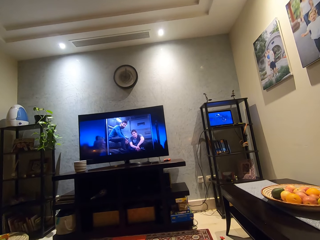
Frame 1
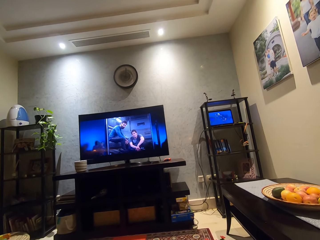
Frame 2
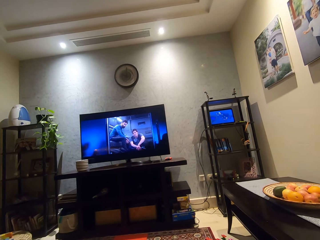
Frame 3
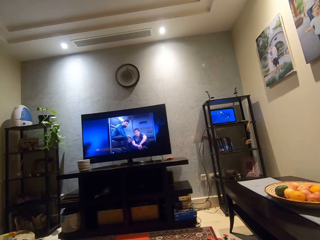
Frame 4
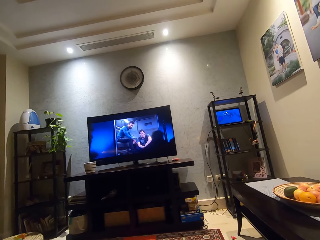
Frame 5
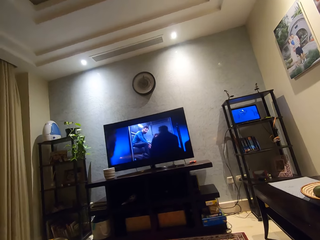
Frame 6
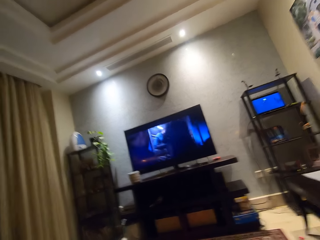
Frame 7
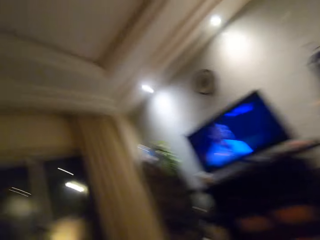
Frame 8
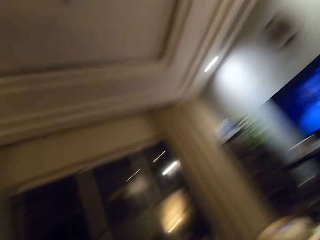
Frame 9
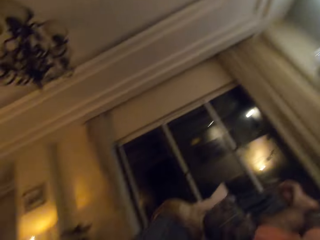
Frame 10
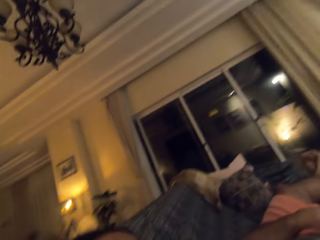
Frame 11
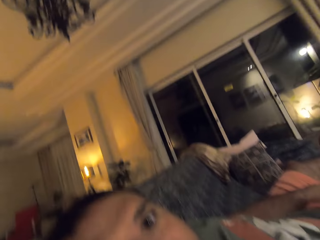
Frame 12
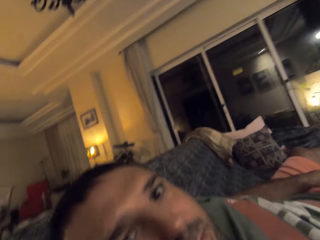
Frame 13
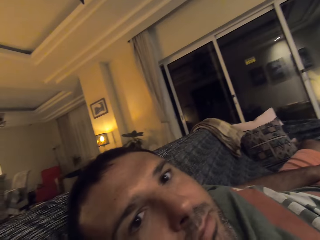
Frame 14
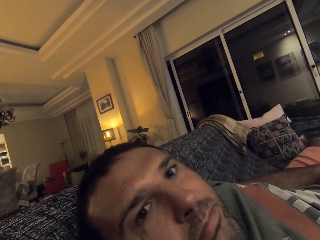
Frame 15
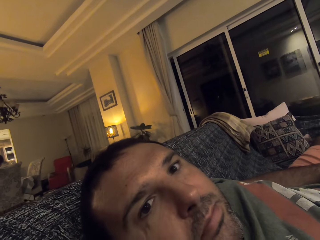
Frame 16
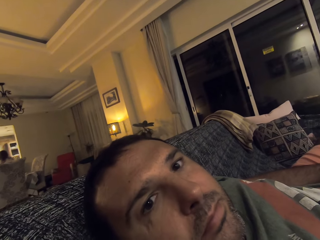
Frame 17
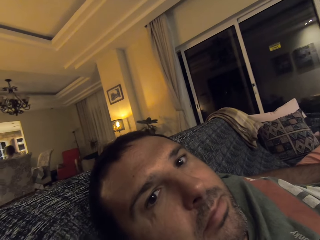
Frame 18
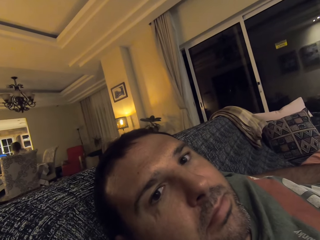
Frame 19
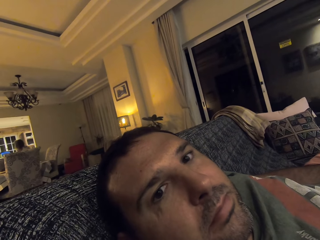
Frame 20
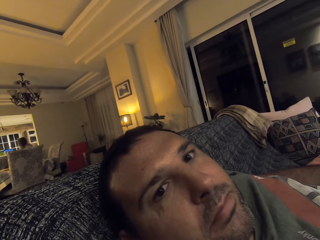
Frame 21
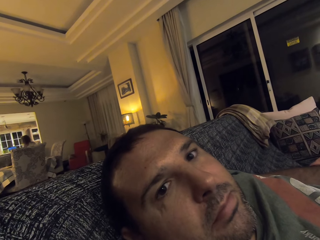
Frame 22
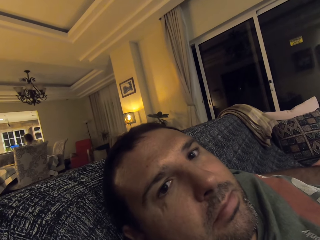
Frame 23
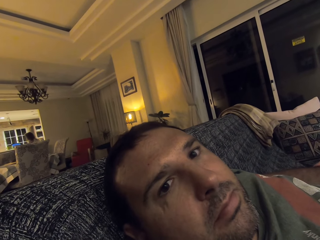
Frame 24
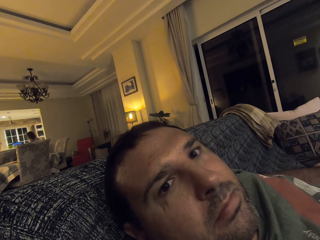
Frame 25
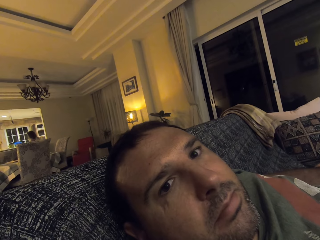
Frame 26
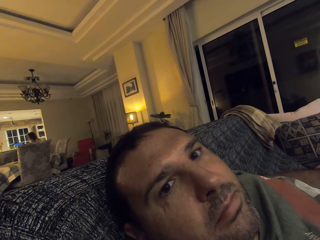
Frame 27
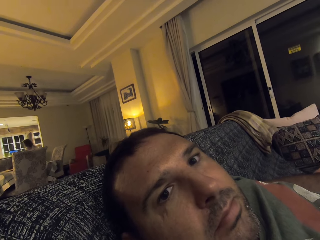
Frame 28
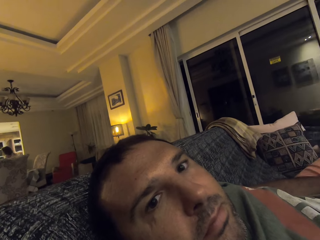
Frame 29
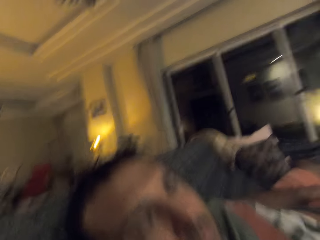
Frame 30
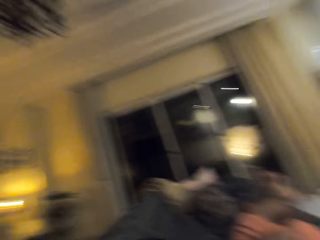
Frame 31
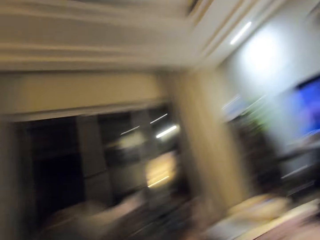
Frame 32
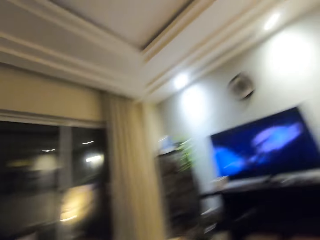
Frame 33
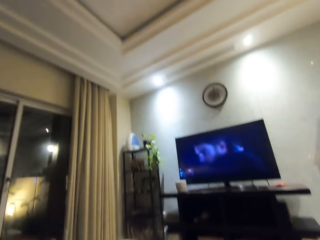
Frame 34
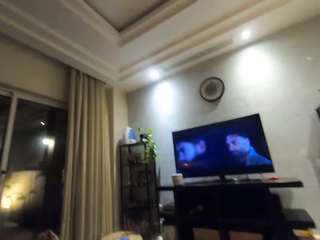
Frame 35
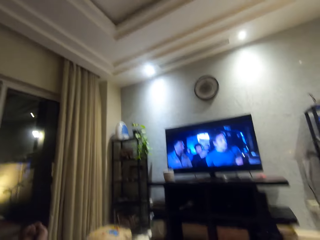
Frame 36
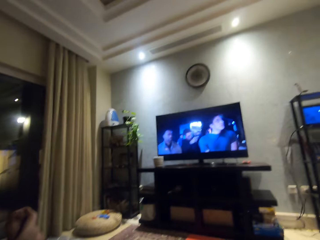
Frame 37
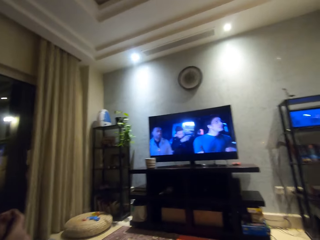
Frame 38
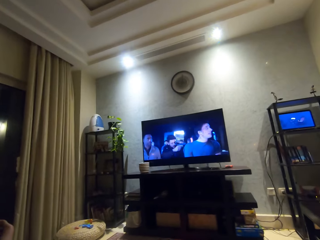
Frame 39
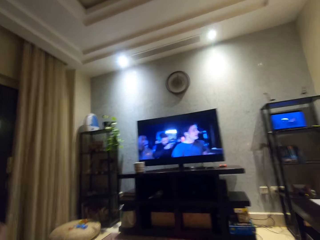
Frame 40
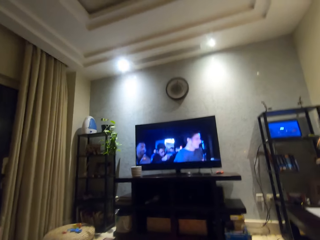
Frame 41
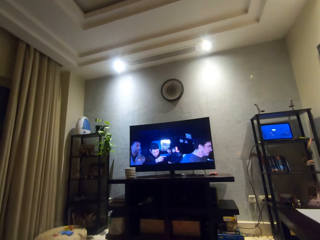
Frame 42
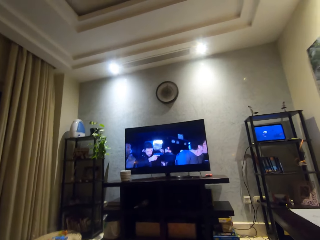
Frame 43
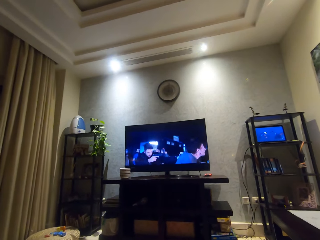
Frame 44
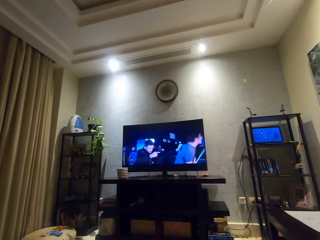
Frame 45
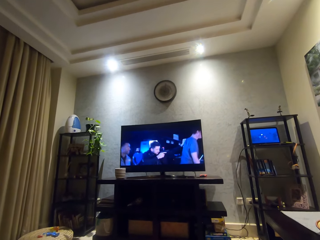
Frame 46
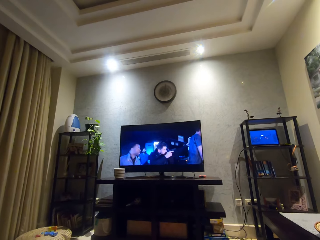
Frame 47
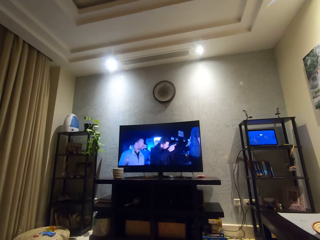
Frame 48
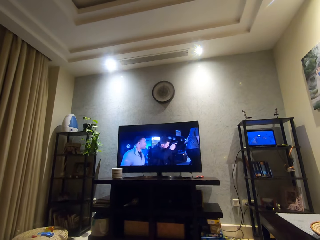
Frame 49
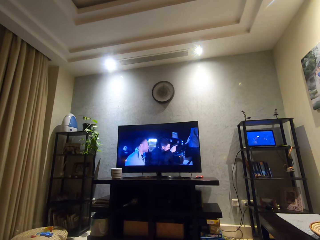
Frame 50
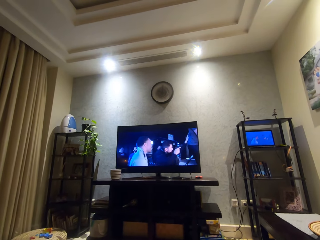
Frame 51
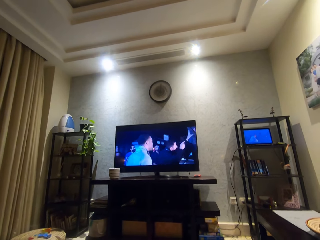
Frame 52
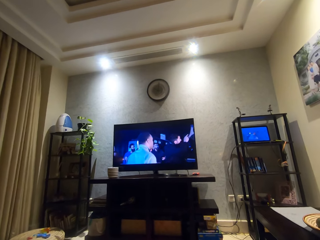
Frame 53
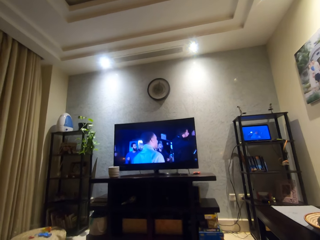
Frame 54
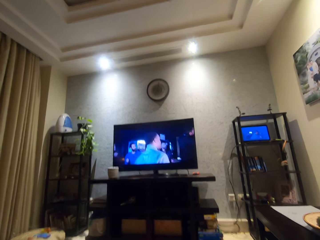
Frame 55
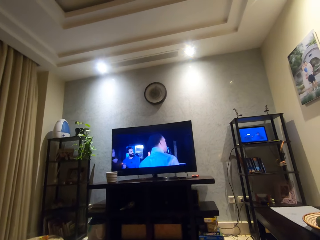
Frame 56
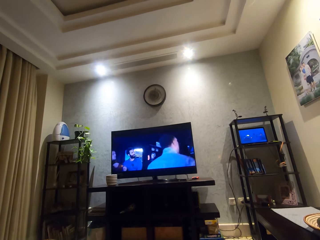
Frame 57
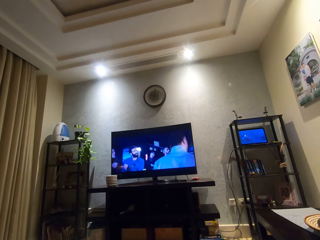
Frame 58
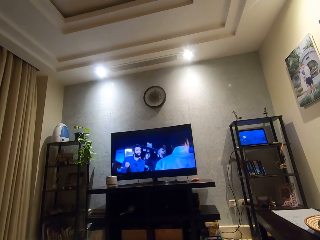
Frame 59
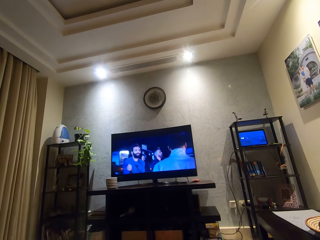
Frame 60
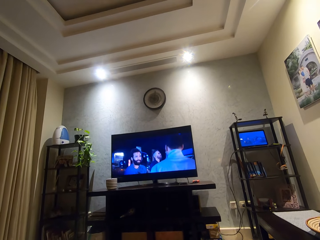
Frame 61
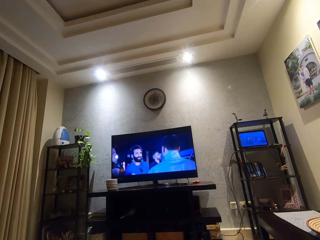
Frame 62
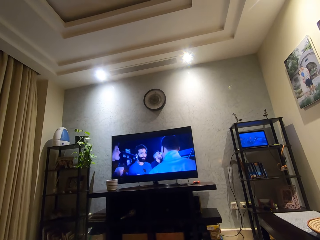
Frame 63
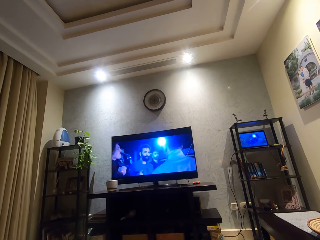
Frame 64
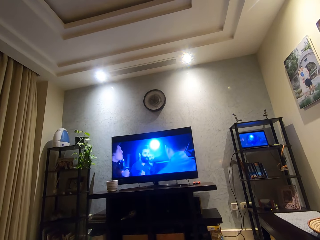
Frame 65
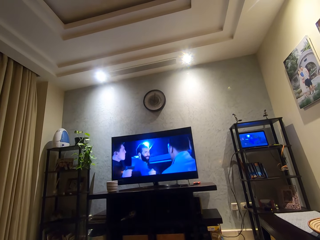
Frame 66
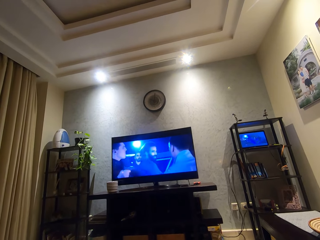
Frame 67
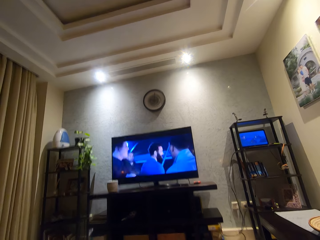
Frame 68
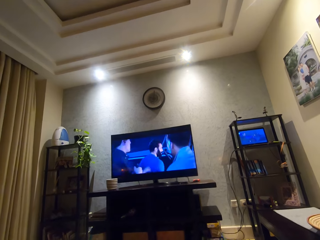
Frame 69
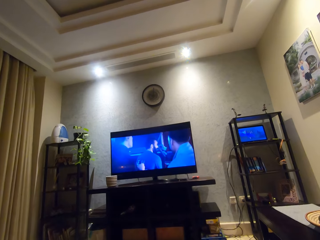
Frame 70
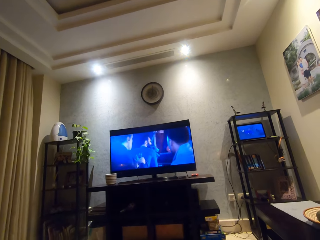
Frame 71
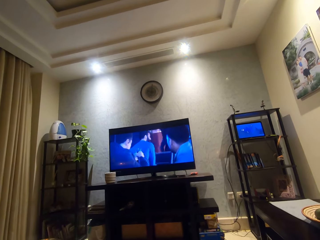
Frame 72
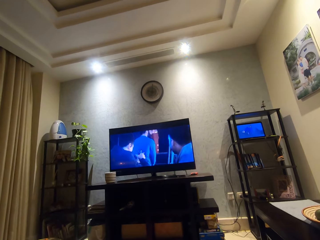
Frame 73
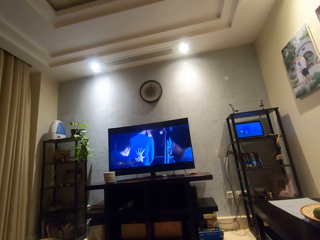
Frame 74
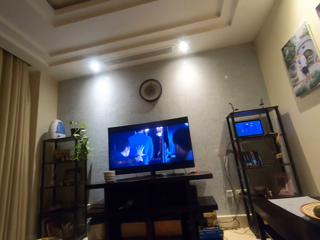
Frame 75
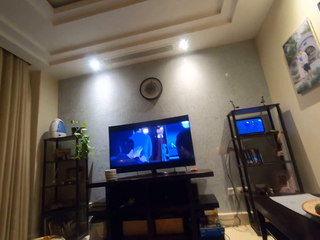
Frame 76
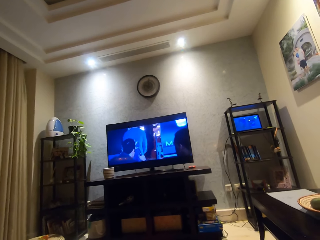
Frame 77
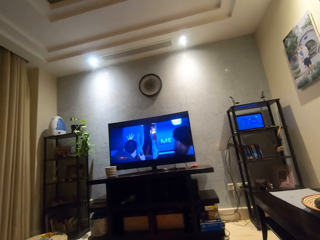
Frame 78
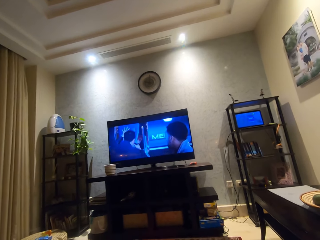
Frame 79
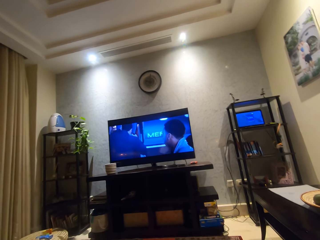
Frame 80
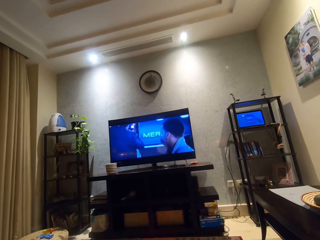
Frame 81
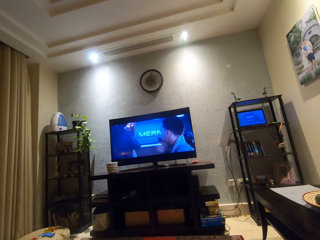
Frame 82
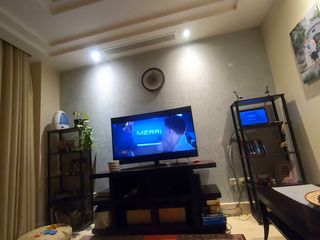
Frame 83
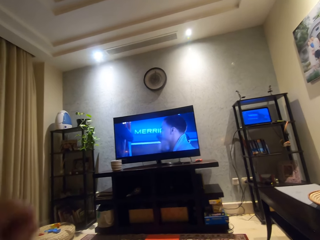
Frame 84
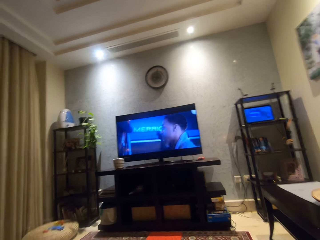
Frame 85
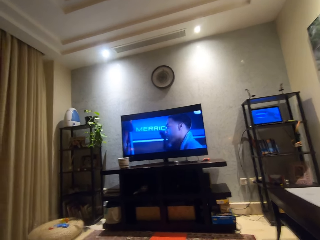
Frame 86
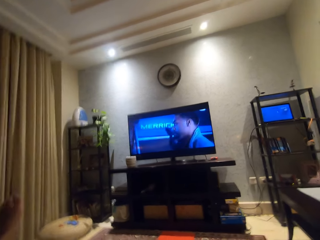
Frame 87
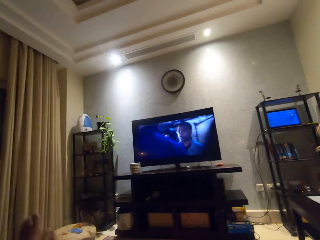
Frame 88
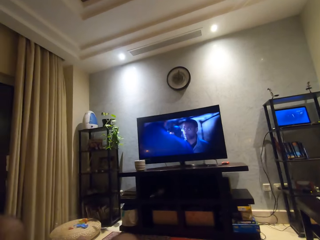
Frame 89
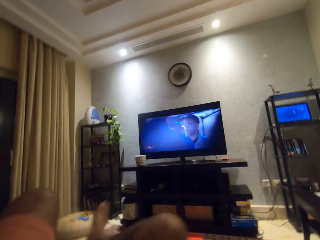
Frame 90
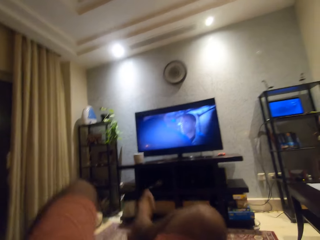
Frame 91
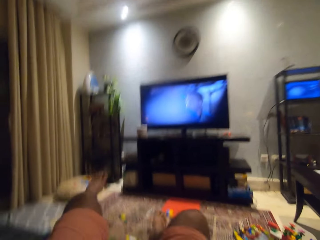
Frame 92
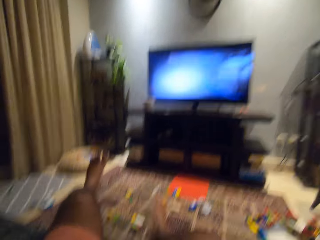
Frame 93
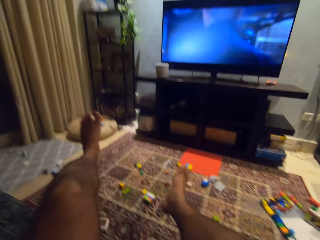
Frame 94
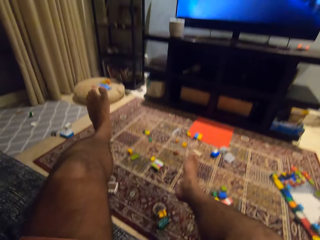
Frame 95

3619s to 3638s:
The camera wearer turns the camera to his face with his right hand. A person looks at the camera wearer. The camera wearer looks at the television. He raises his leg from the chair.
